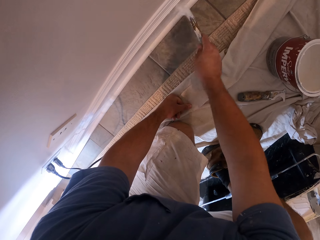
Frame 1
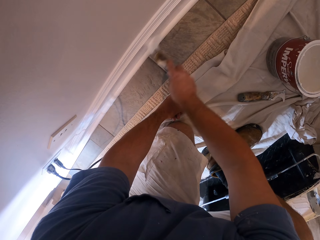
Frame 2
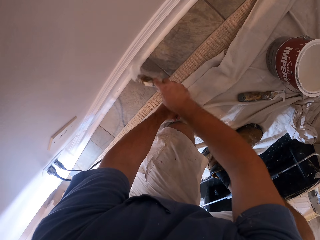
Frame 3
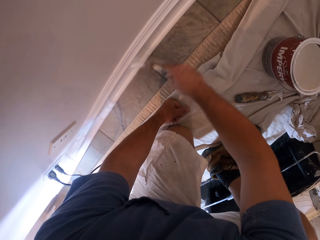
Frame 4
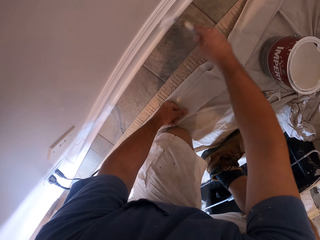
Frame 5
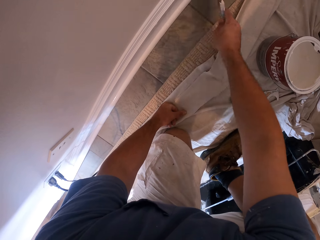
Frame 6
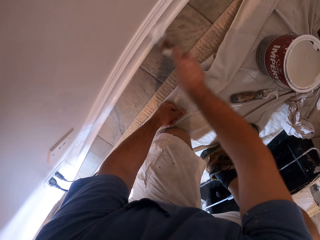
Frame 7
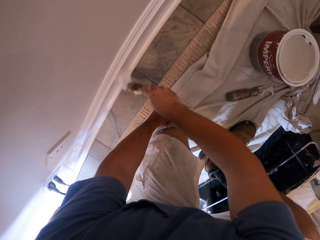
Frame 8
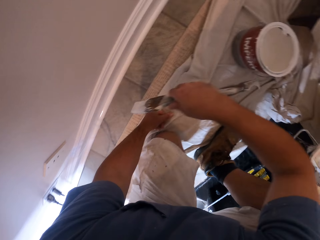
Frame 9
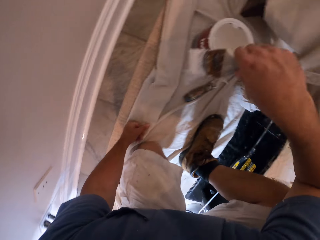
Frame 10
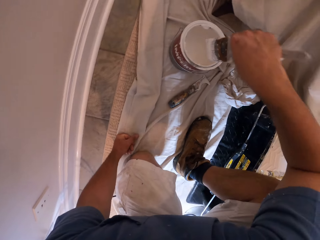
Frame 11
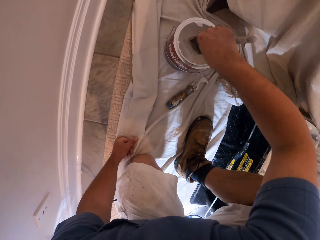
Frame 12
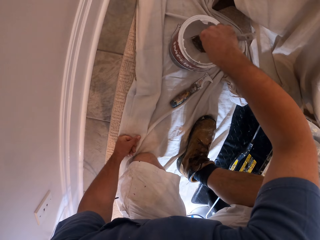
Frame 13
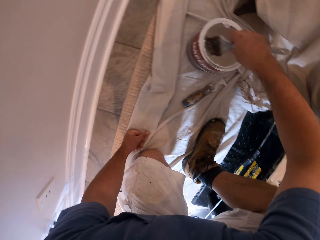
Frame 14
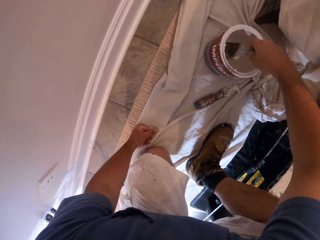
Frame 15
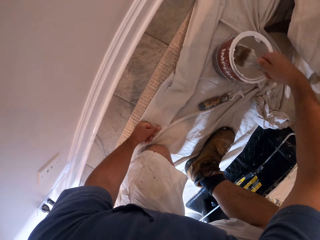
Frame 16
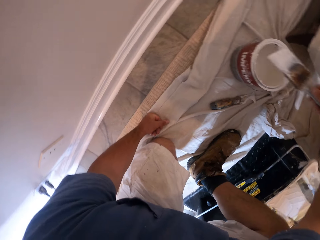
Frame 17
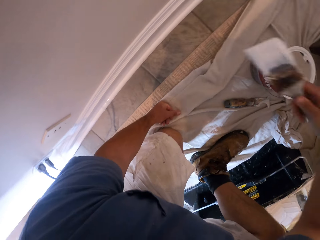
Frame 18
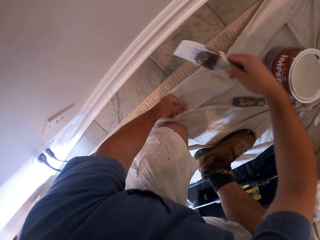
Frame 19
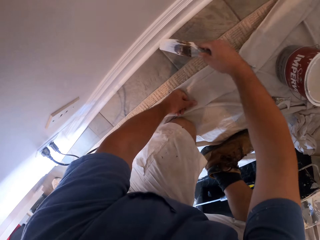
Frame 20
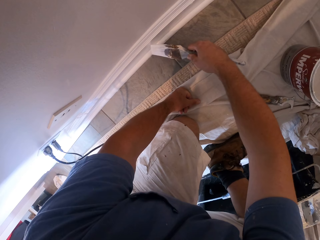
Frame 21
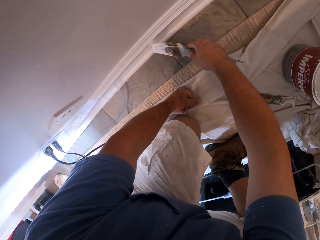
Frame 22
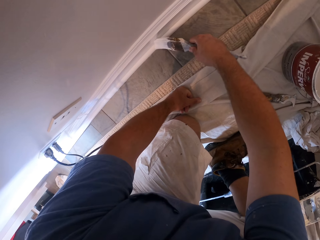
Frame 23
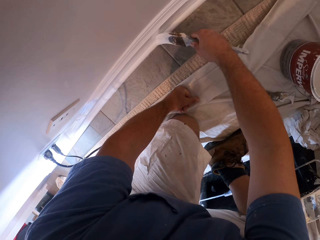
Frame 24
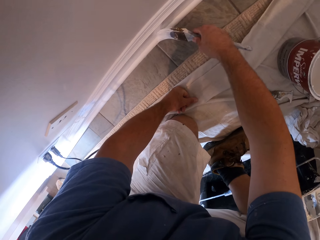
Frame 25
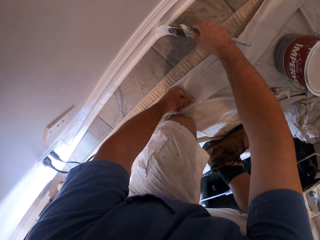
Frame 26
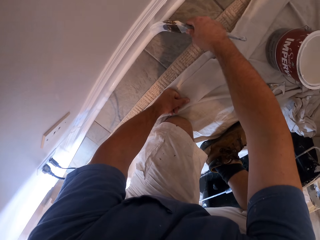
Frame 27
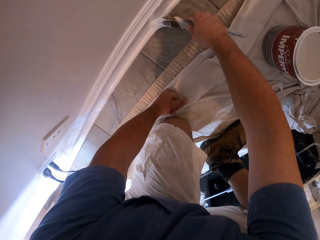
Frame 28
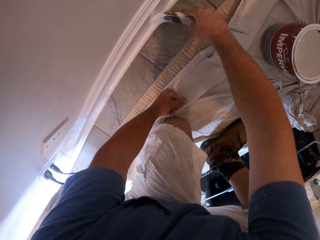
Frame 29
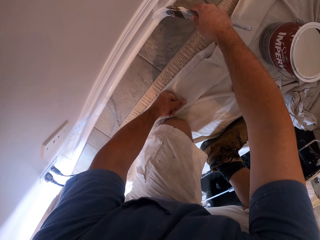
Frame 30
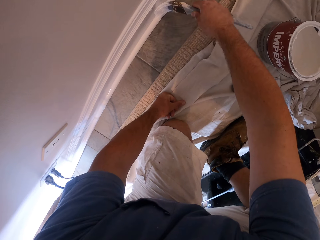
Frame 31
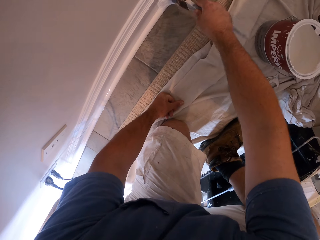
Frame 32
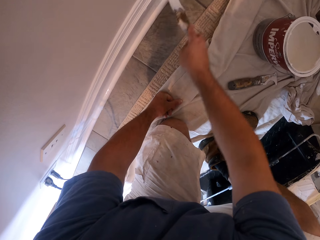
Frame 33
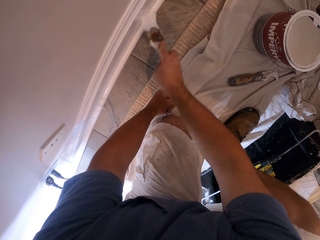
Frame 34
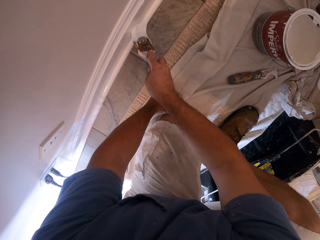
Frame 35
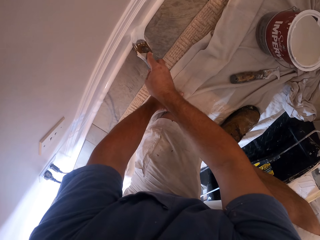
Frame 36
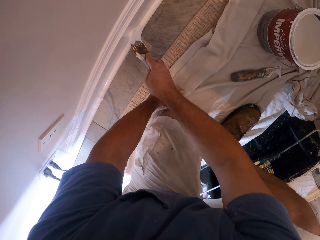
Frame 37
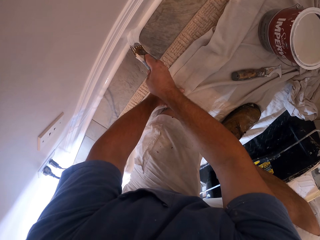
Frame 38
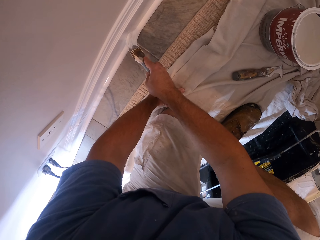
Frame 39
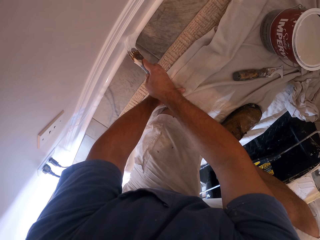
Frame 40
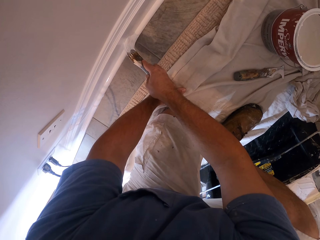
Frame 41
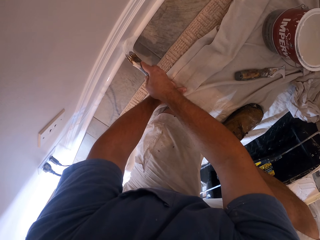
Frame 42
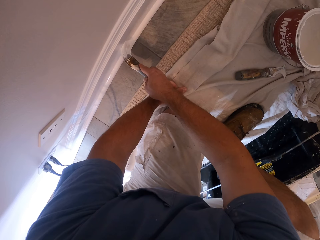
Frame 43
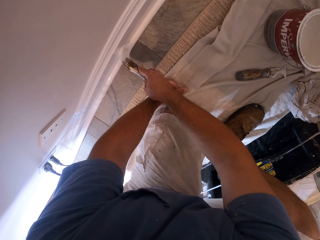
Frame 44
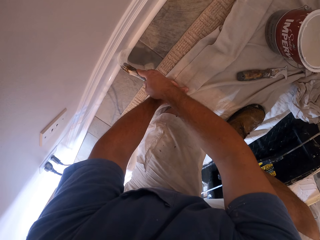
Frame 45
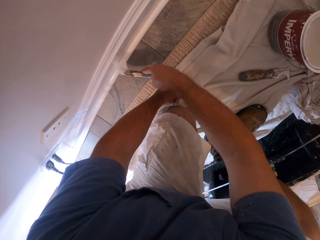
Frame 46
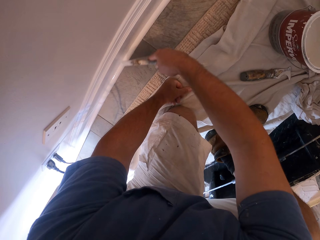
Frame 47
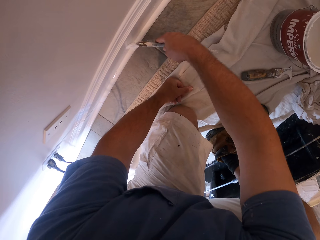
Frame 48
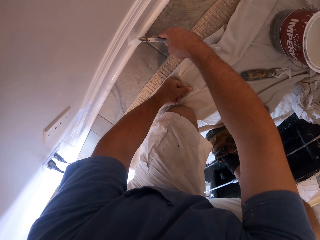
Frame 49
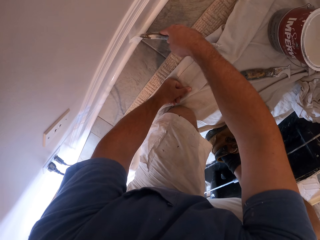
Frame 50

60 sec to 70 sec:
The camera wearer dips the painting brush into the tin containing the paint. They paint the wall or the piece of wood with the paint brush.

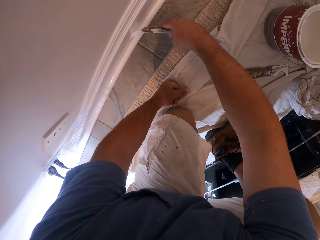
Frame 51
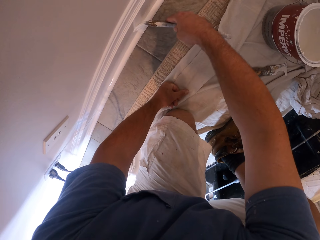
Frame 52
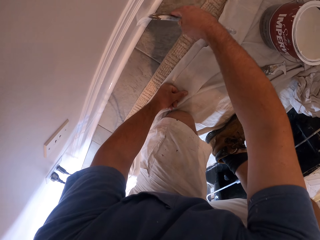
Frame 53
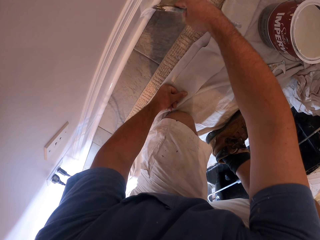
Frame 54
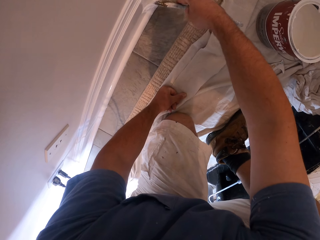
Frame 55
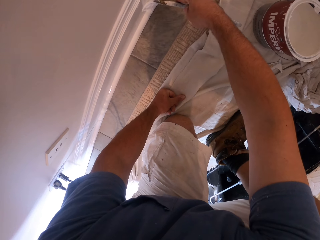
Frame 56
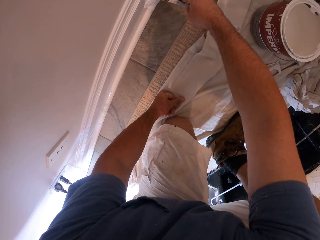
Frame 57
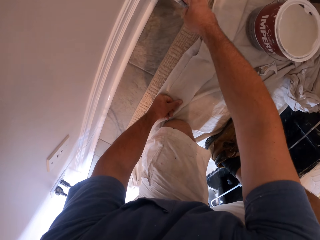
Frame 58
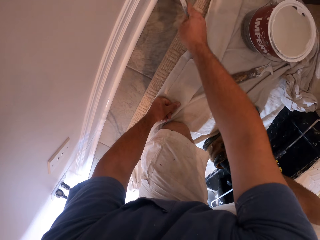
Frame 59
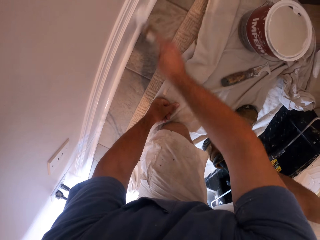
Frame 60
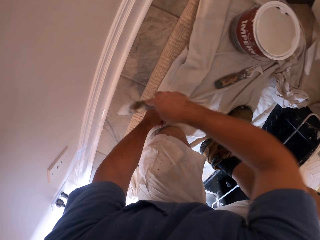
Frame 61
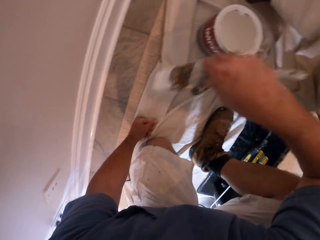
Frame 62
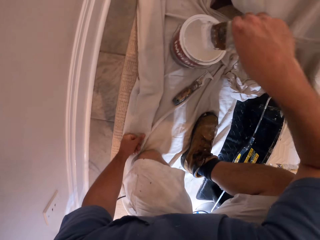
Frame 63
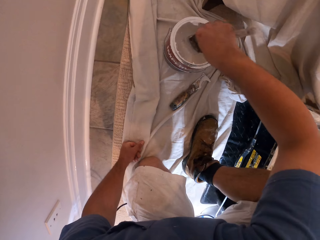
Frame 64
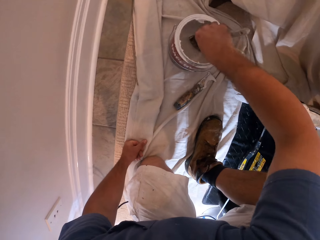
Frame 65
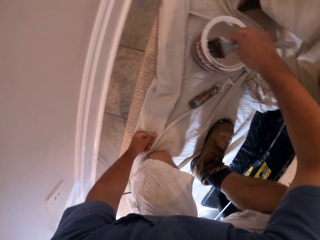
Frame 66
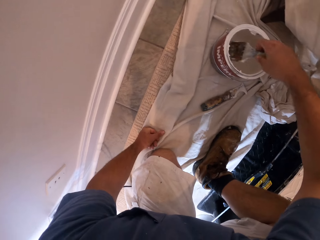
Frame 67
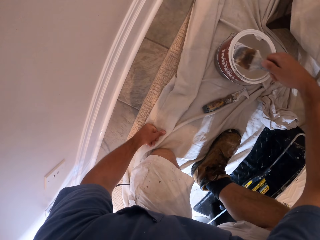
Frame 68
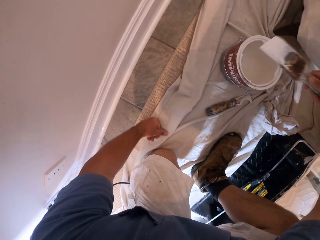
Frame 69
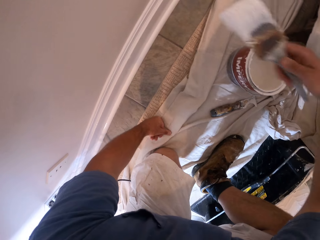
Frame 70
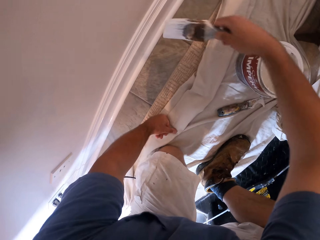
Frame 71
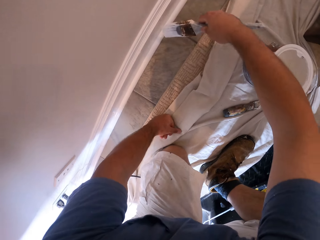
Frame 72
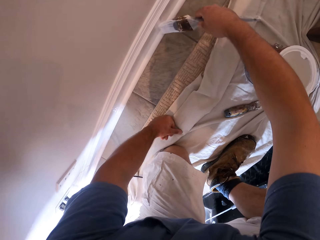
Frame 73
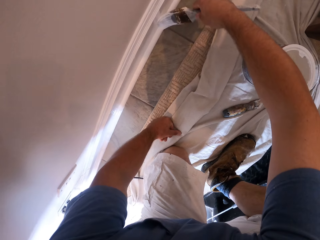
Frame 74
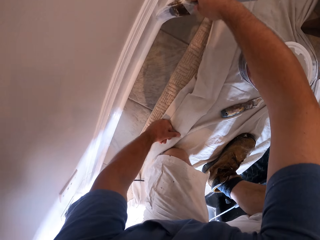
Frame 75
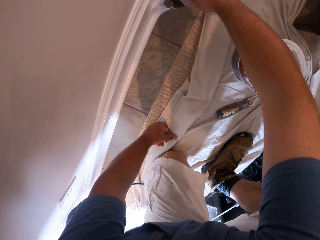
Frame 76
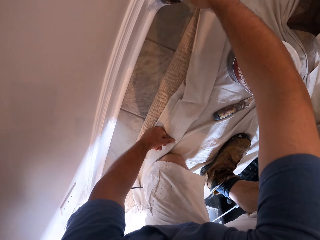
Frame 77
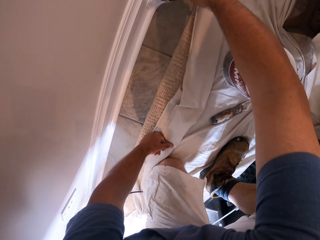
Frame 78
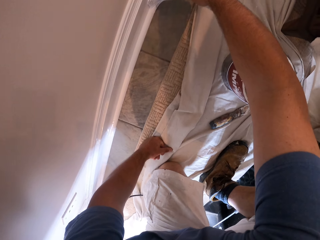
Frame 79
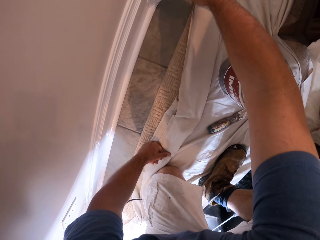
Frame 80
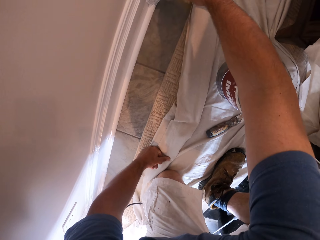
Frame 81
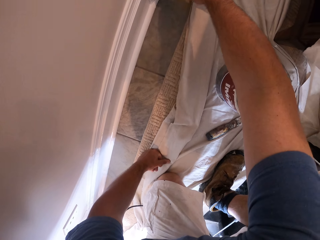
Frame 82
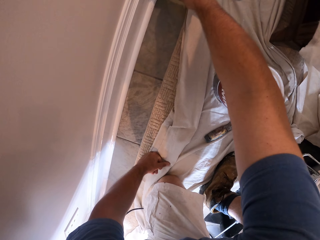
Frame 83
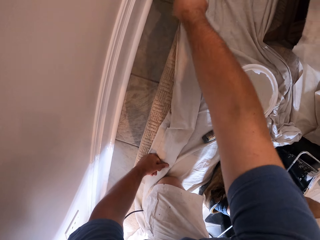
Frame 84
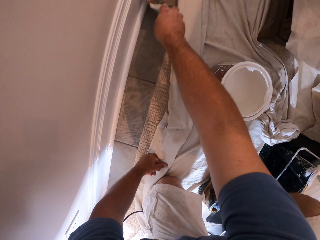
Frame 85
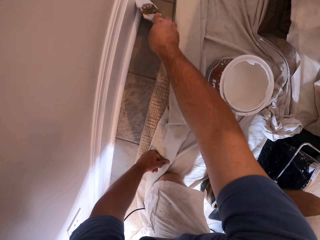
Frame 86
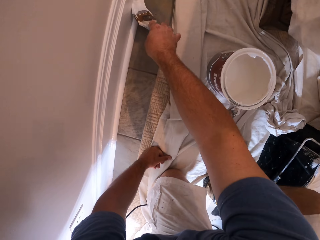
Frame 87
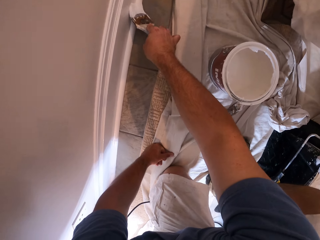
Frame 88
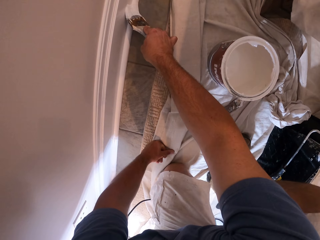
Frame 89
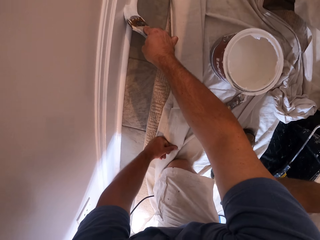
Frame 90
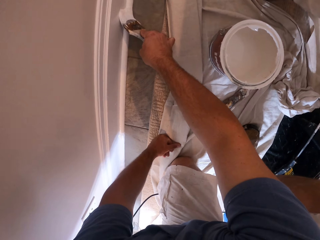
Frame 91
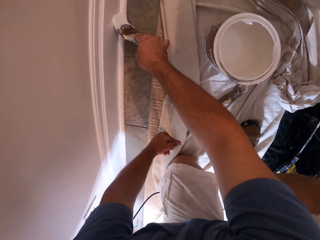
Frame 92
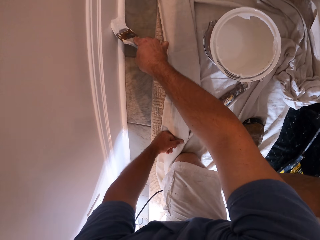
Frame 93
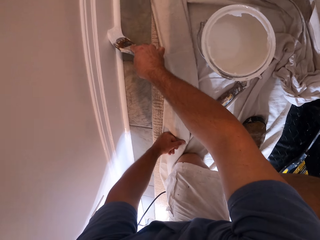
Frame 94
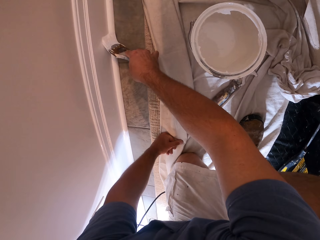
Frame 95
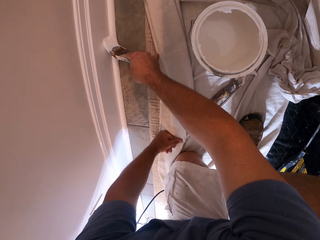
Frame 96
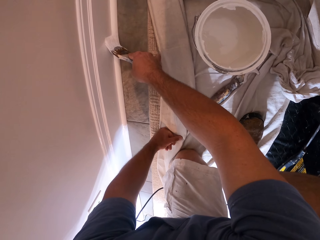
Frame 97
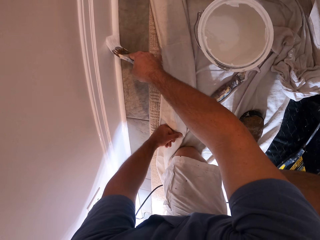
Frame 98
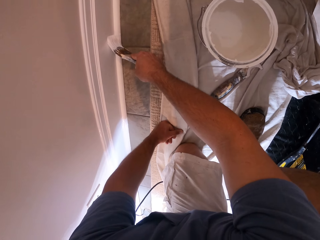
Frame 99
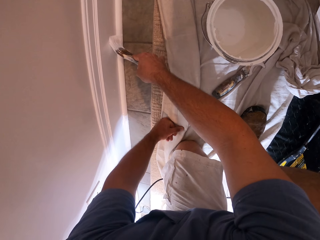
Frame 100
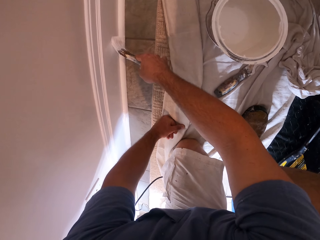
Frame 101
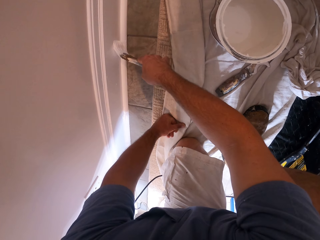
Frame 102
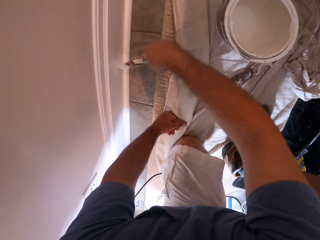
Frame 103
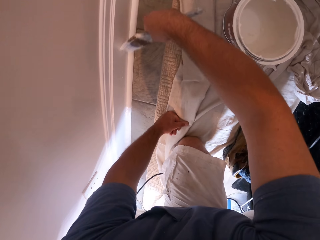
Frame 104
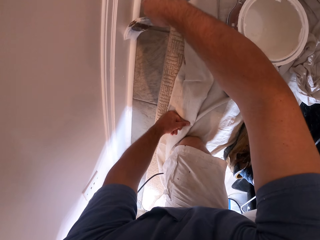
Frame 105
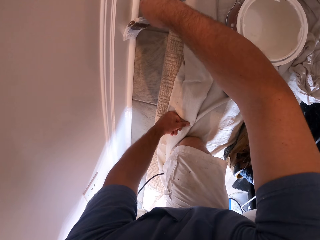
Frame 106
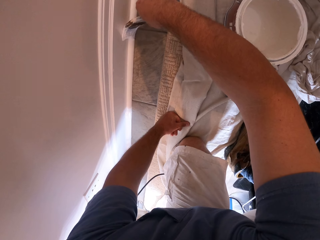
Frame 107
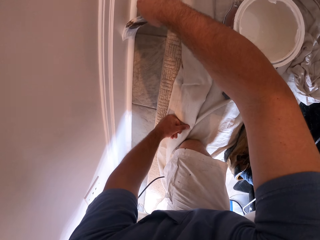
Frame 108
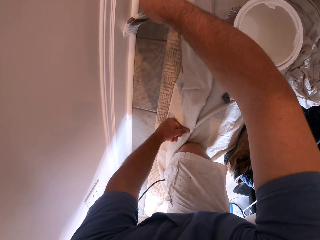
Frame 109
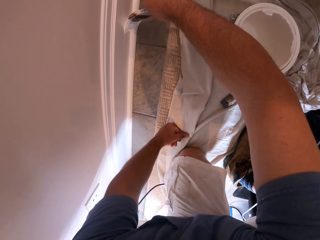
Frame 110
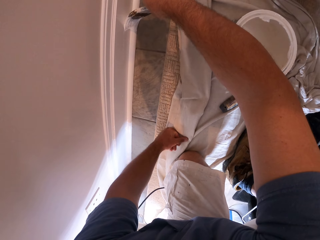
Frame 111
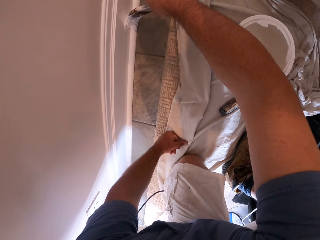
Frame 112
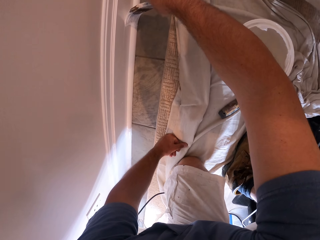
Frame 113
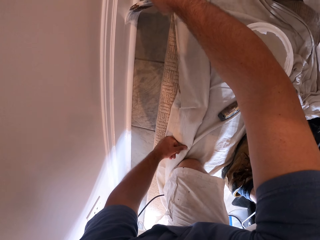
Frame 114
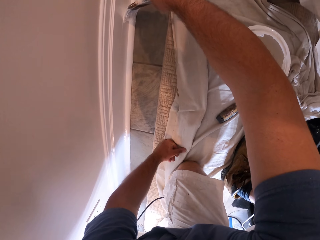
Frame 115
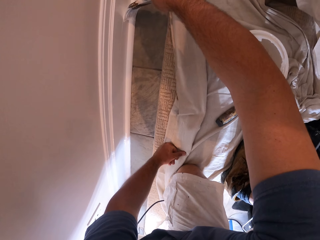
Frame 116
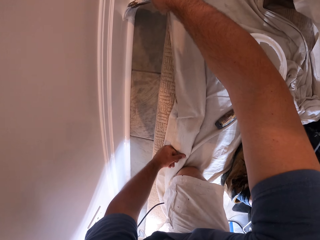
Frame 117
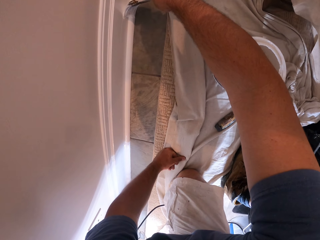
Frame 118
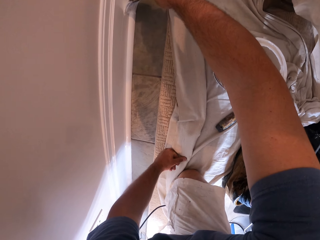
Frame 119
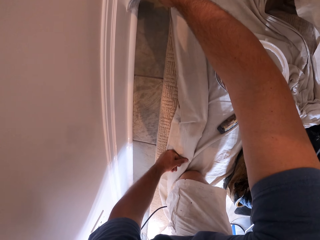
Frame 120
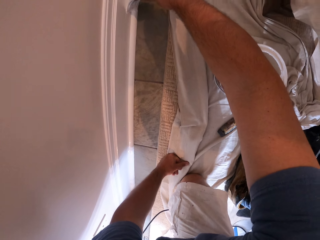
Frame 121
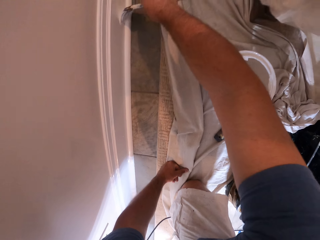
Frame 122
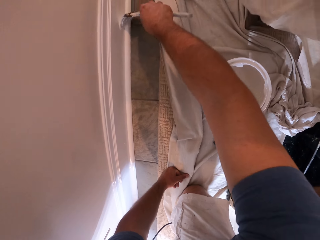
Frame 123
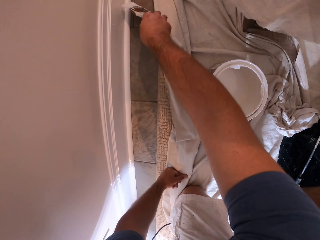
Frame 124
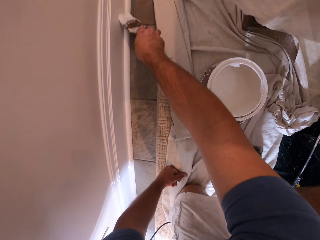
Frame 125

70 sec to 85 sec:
The camera wearer dips the painting brush into the tin containing the paint. They paint the wall or the piece of wood with the paint brush.
